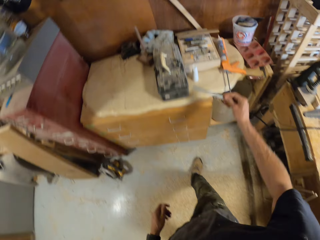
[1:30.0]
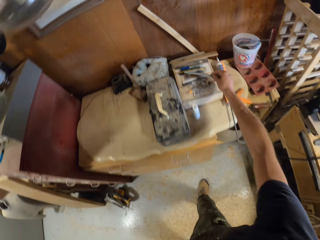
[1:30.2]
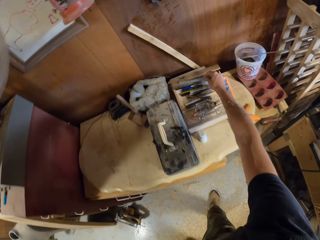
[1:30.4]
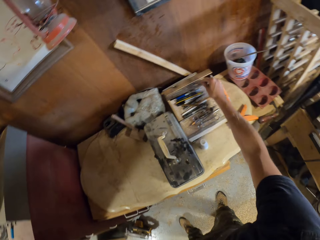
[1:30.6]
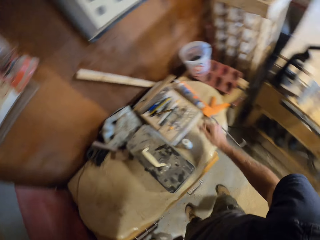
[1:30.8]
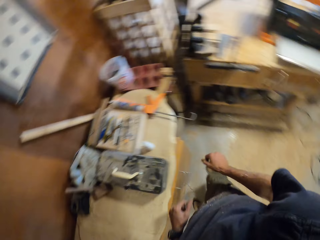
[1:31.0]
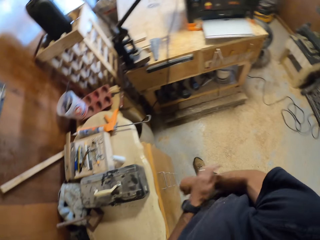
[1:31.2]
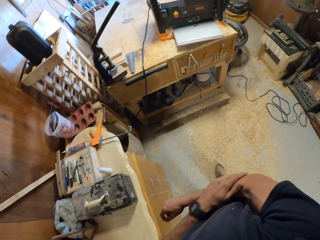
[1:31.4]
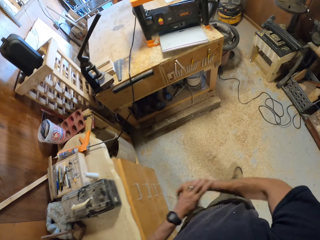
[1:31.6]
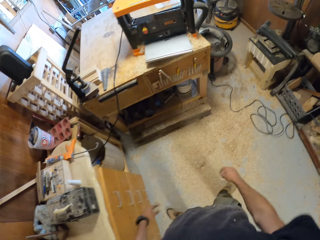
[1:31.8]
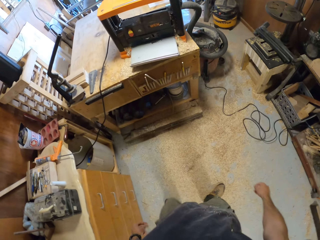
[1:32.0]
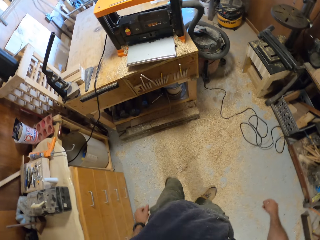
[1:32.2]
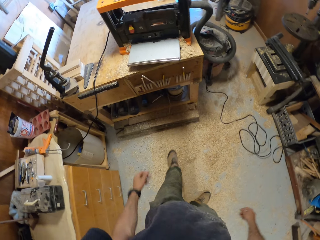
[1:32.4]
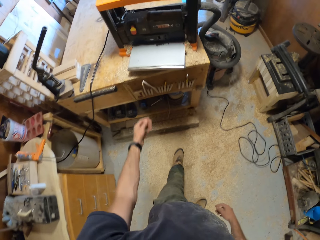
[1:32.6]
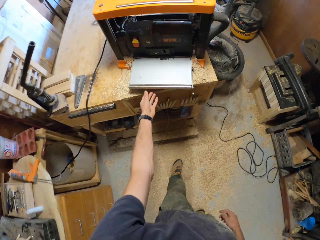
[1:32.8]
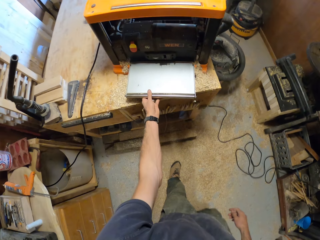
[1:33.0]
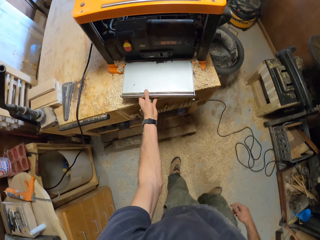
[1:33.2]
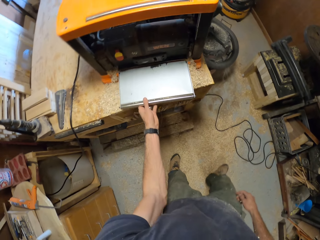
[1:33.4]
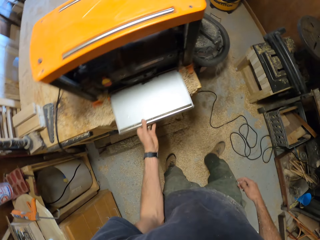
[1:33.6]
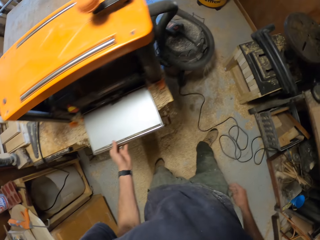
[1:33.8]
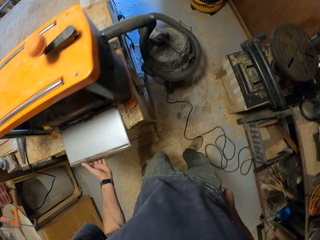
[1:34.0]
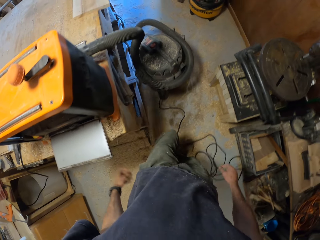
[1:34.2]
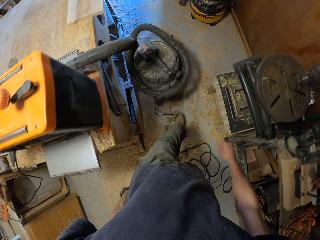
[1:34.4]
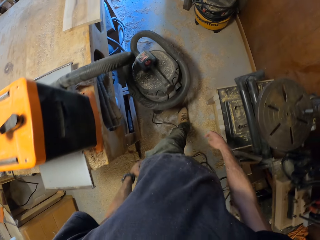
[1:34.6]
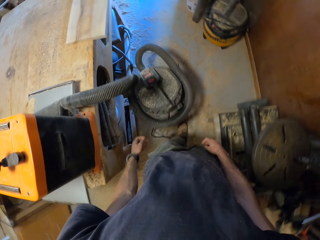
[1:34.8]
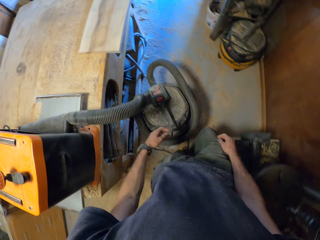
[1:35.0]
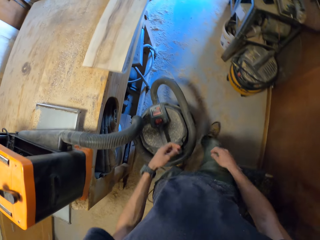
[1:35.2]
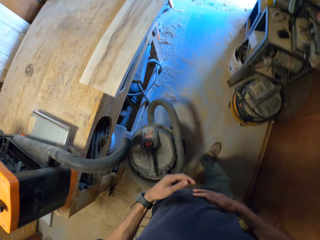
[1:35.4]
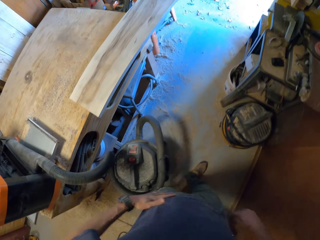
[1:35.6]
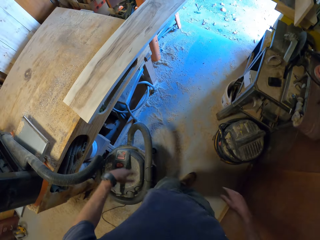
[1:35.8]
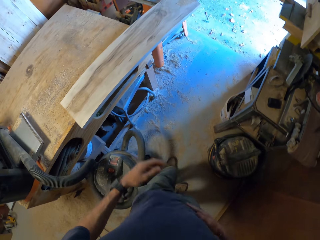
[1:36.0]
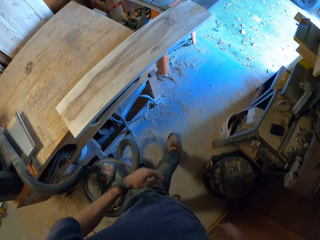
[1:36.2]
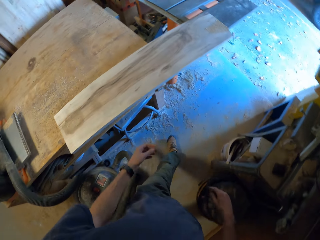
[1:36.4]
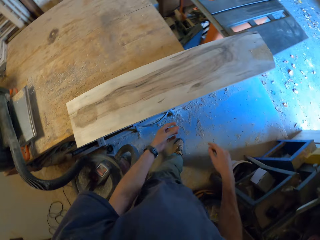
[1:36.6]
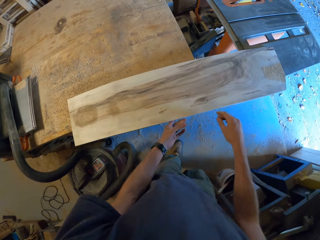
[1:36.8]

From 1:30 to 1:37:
The camera wearer drops the ruler into the tool box with his right hand. He cleans his right hand with his left hand. He walks in a workshop. He moves the wood planer with his left hand. He moves towards the wood on the workbench. He cleans his t-shirt with his hands and wipes his hands on the cloth.

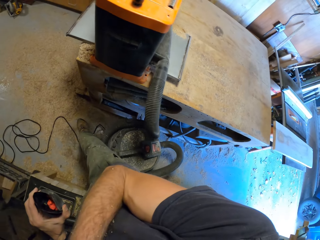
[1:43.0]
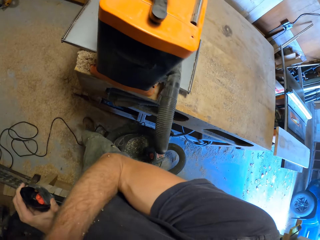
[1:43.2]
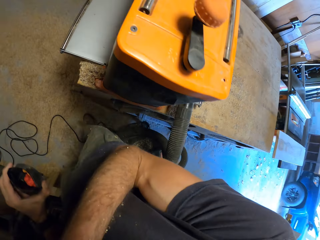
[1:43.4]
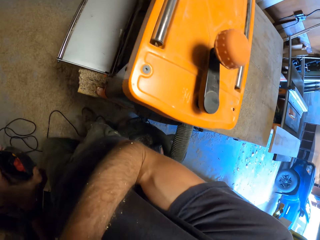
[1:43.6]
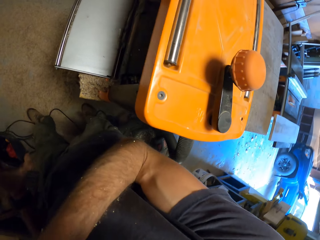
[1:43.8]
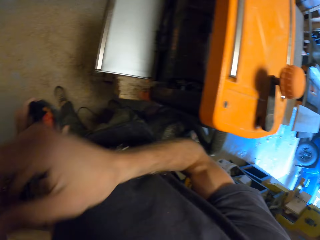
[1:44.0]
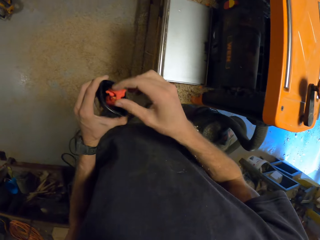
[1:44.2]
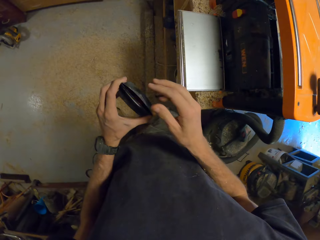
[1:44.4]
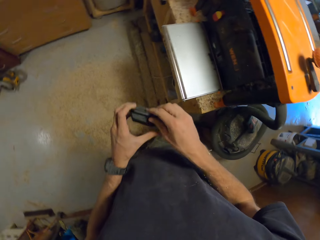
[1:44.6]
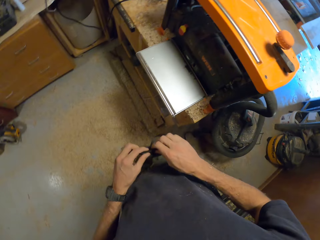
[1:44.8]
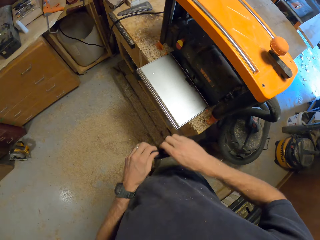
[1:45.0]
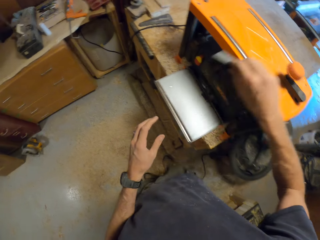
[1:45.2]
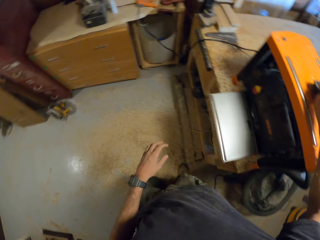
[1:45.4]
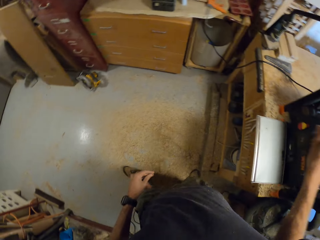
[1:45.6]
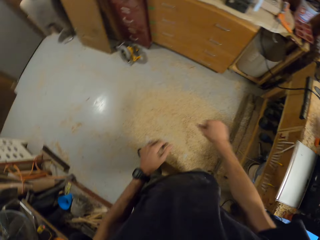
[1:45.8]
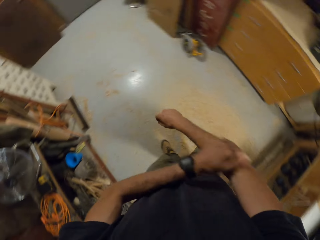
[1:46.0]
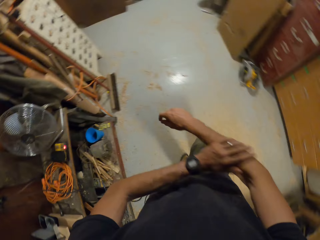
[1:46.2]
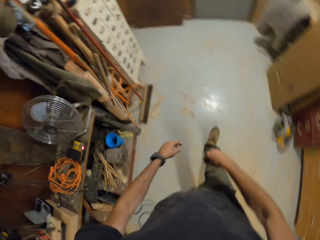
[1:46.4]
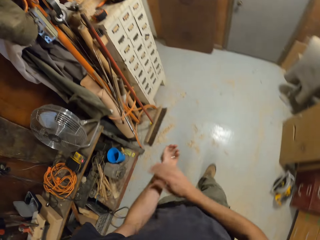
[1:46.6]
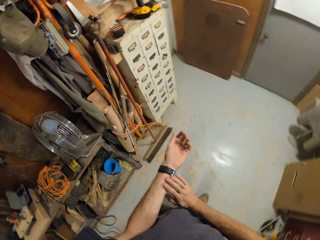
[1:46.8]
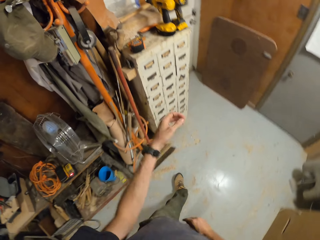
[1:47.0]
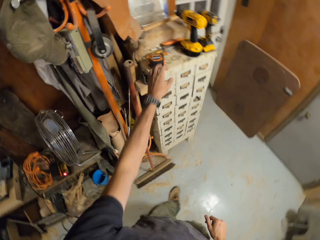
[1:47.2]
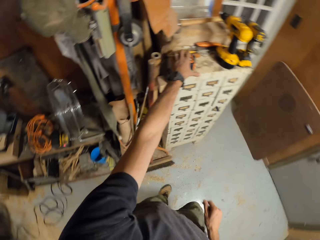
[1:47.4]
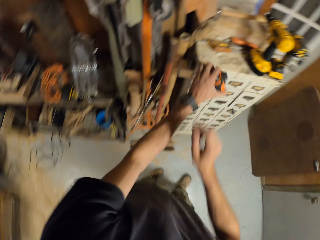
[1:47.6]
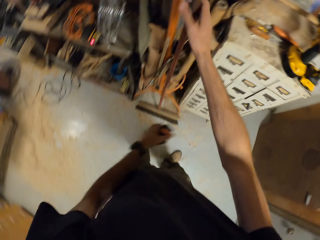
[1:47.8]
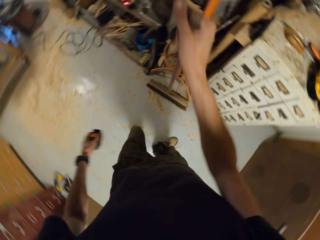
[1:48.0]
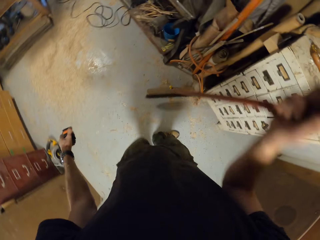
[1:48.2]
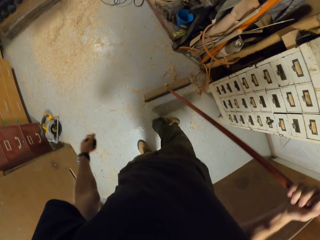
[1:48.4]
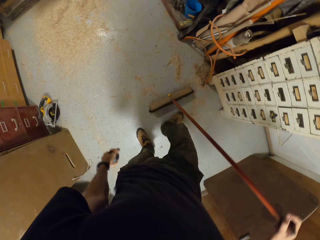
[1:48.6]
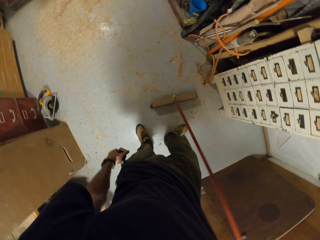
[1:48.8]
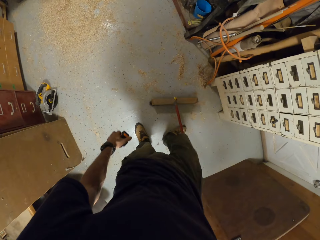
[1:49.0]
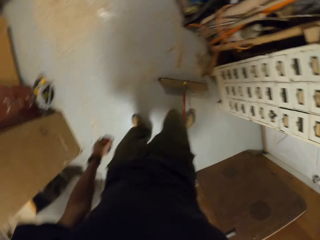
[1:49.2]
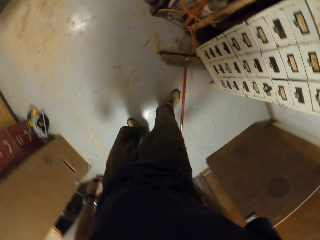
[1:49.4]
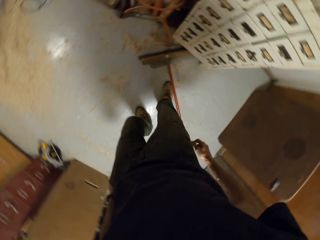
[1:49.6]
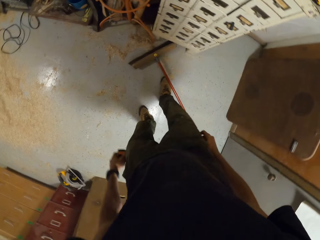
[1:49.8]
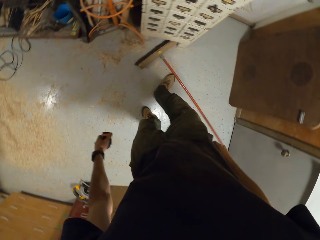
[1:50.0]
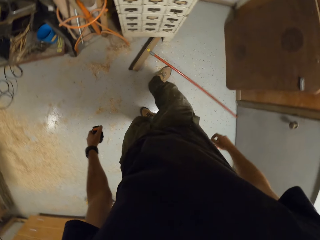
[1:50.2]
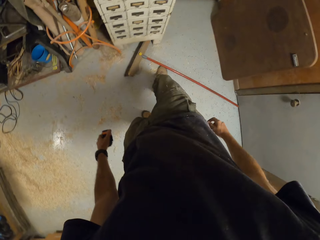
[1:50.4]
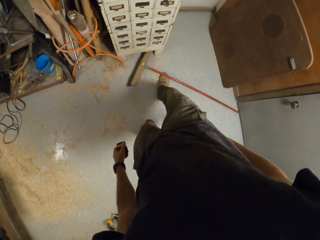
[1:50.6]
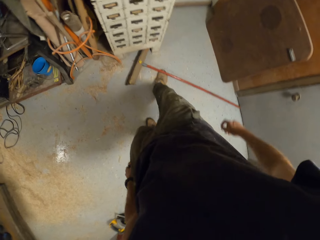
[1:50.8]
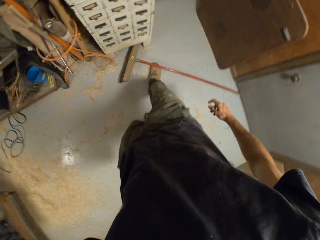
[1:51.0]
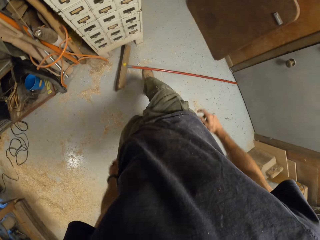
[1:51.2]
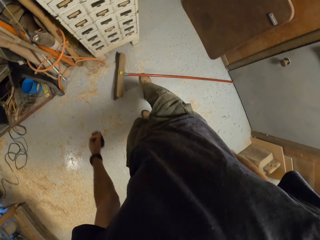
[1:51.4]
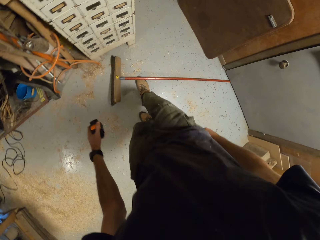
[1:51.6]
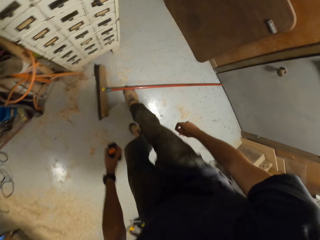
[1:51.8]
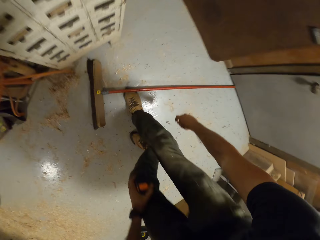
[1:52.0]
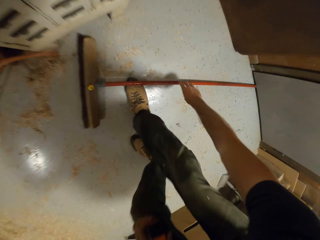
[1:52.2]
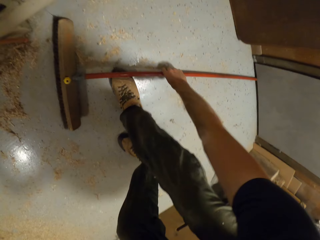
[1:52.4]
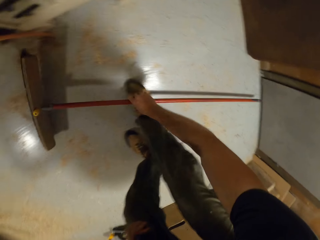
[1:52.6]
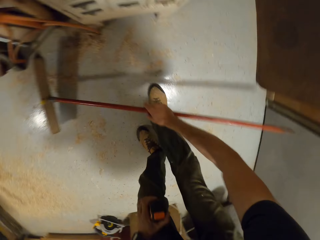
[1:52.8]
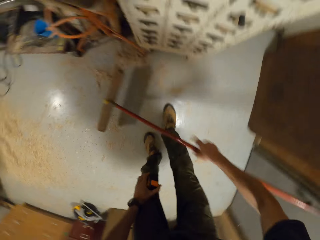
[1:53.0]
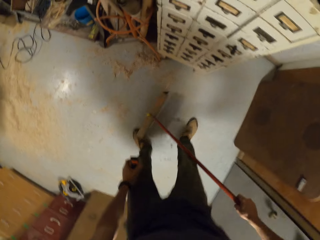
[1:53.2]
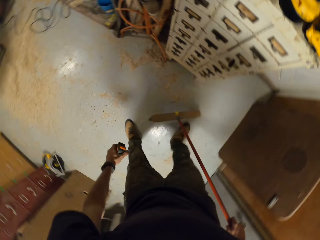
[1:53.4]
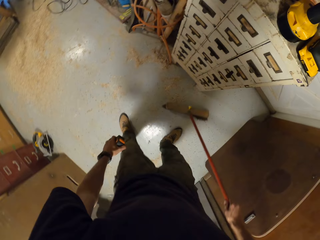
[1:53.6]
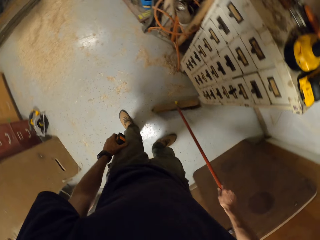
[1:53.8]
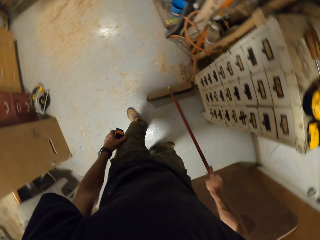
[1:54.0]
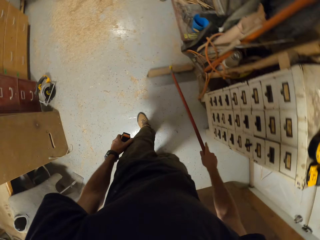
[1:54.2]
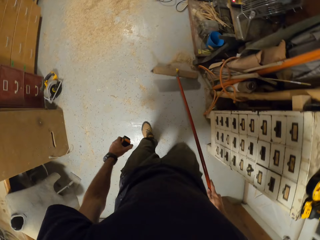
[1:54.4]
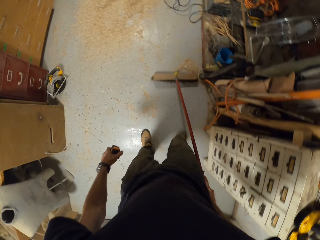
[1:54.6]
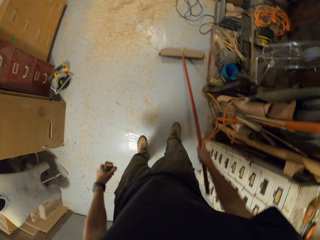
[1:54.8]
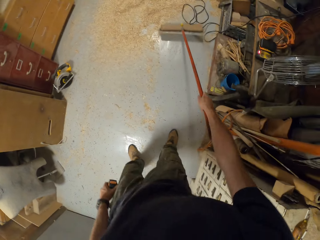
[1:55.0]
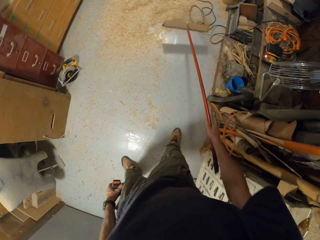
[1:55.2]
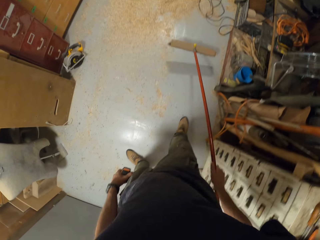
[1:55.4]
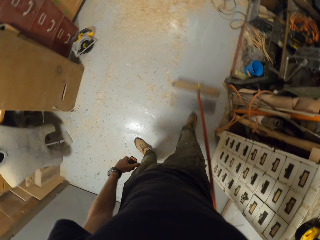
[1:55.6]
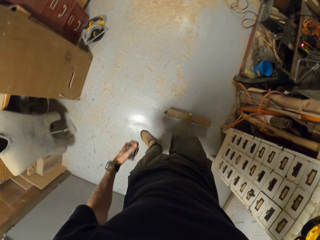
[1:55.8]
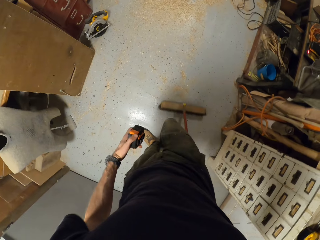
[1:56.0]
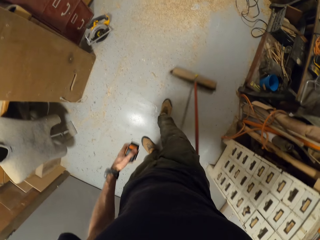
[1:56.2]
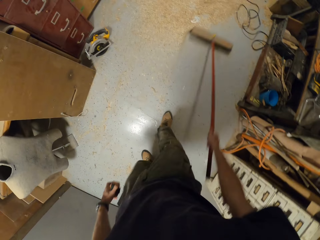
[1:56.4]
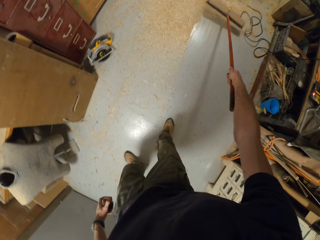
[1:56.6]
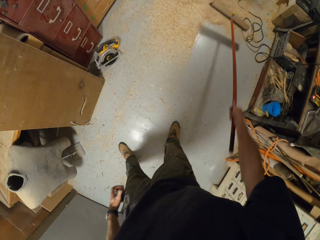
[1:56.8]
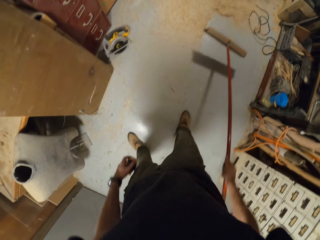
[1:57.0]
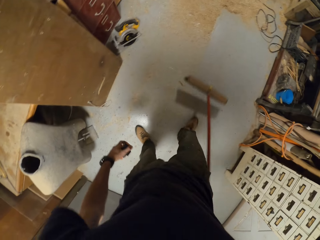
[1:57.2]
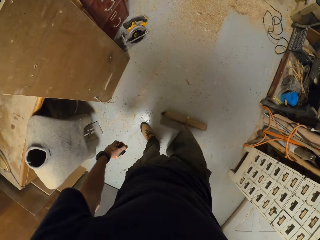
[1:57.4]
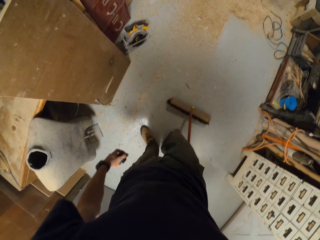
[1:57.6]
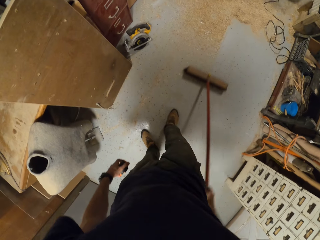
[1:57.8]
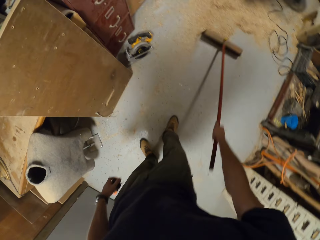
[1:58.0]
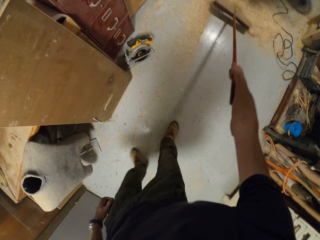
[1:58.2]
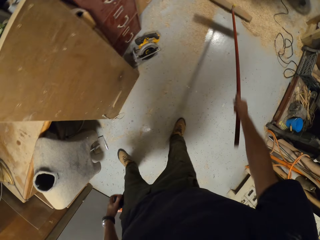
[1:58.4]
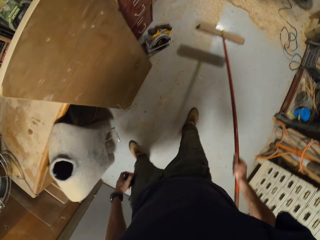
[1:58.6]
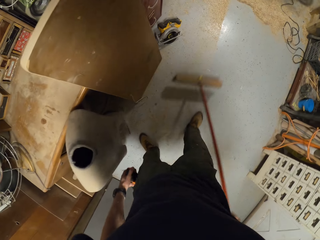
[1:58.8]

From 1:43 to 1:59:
The camera wearer drops another clip into the black purse or plastic tin with his right hand. He seals the plastic tin. He puts the black purse on the wood planer with his right hand. He cleans his hands. He picks up a measuring tape from the top of a cabinet with his left hand. He picks up a broom with his right hand. He drops the broom on the floor with his right hand. He moves the broom on the floor with his right foot. He picks up the broom from the floor with his right hand. He sweeps some sawdust on the floor with the broom using one hand.
